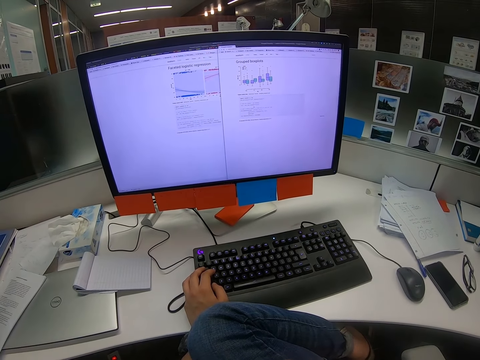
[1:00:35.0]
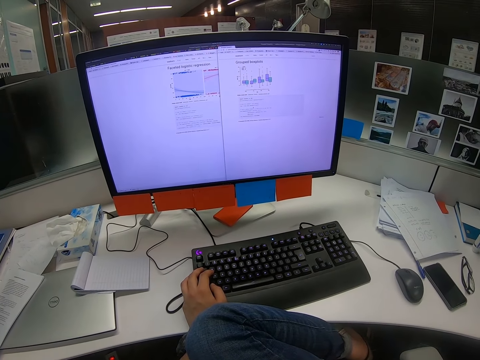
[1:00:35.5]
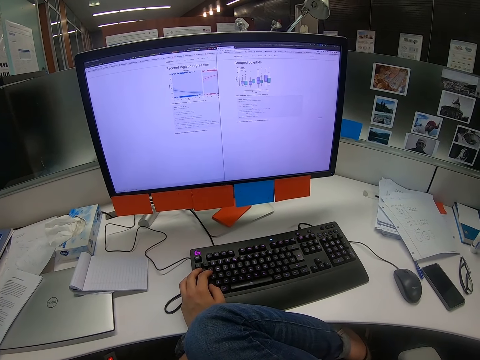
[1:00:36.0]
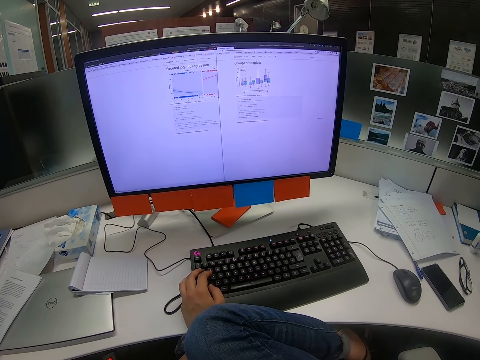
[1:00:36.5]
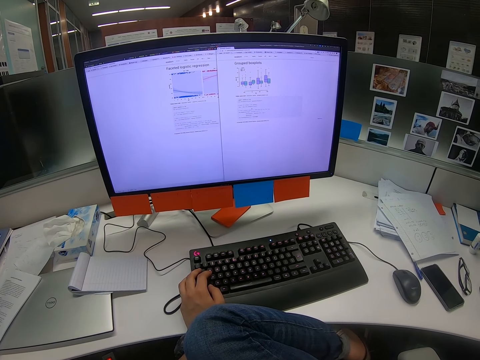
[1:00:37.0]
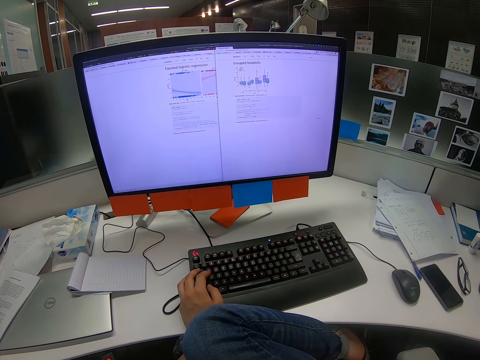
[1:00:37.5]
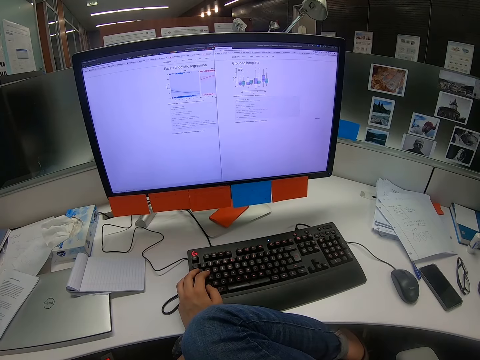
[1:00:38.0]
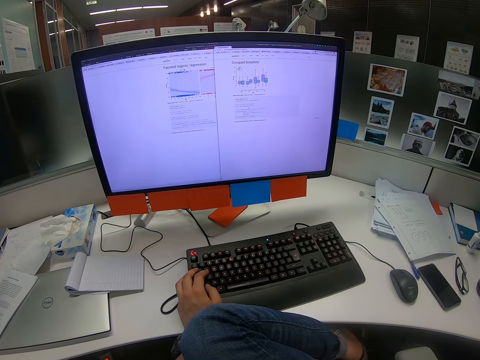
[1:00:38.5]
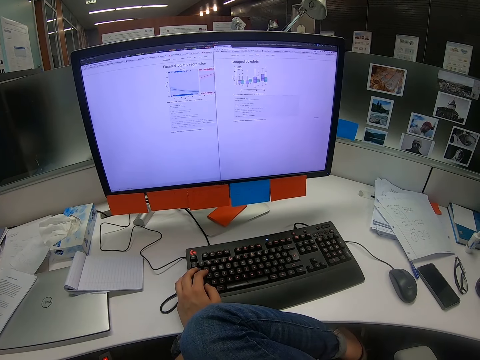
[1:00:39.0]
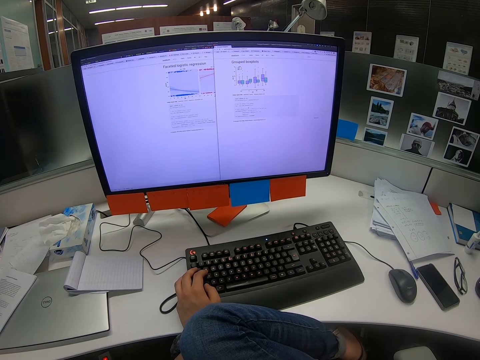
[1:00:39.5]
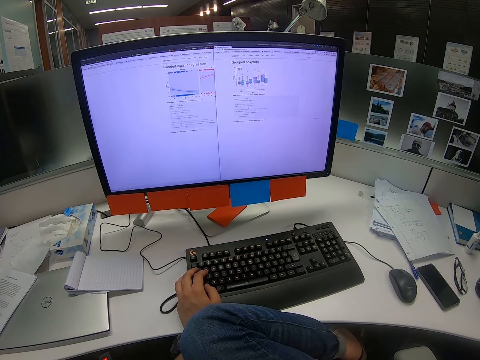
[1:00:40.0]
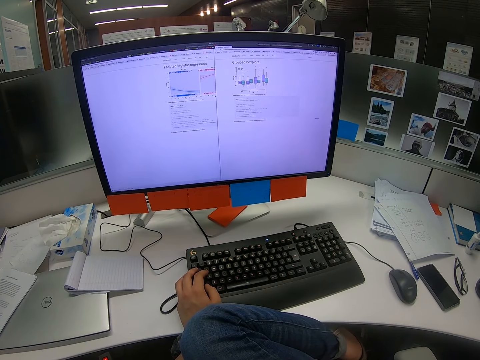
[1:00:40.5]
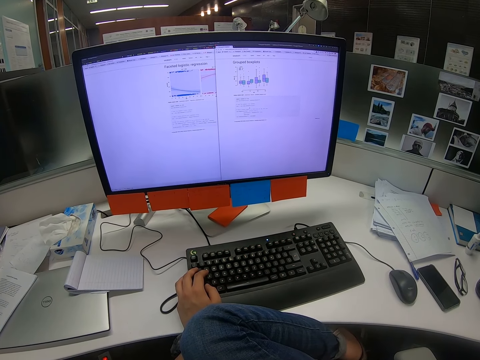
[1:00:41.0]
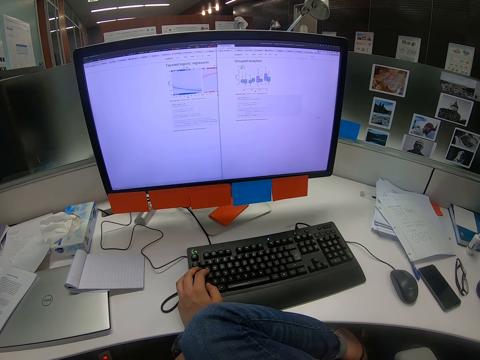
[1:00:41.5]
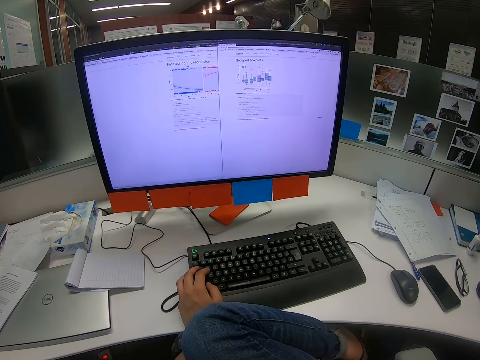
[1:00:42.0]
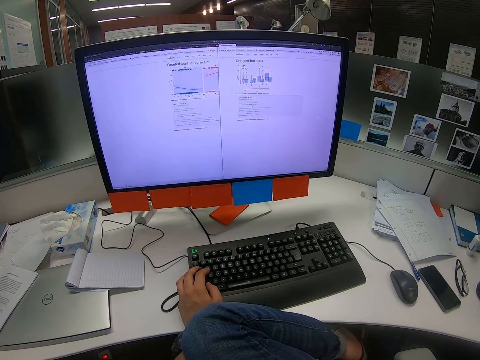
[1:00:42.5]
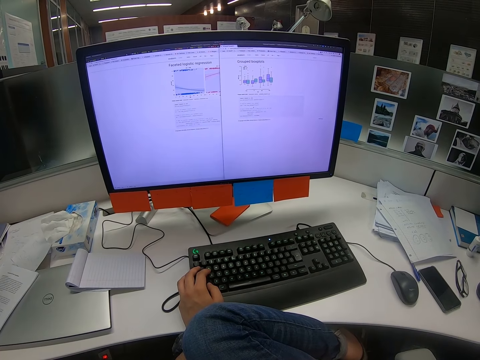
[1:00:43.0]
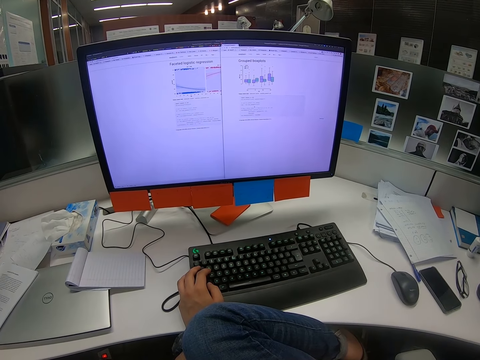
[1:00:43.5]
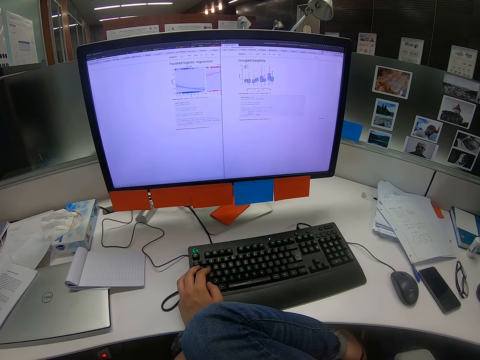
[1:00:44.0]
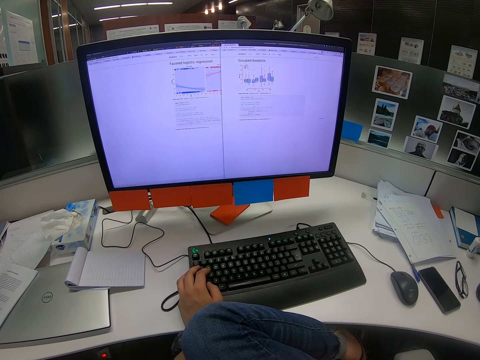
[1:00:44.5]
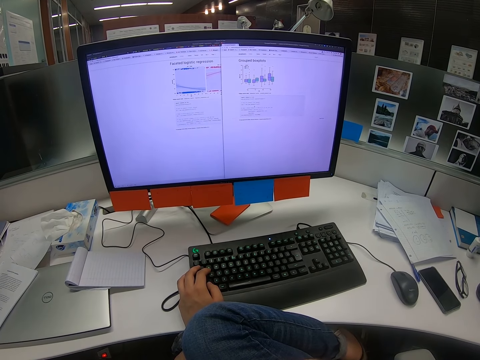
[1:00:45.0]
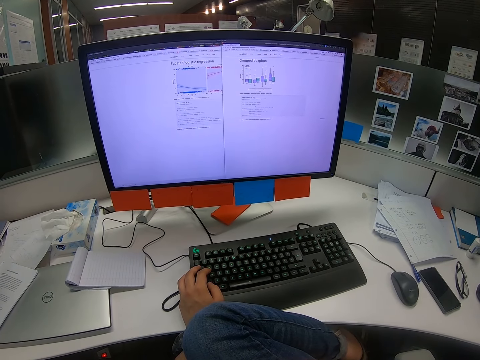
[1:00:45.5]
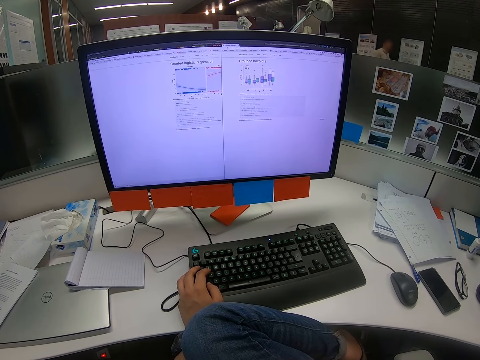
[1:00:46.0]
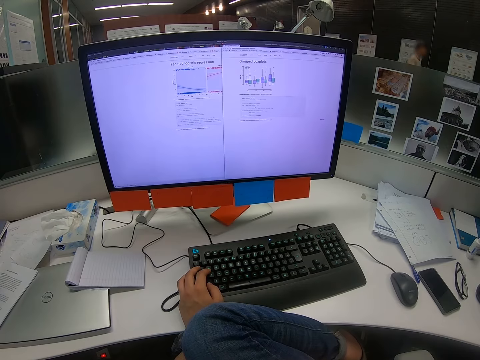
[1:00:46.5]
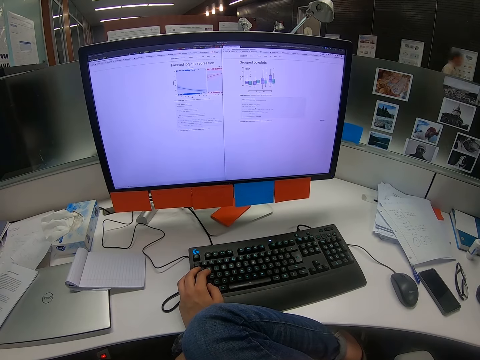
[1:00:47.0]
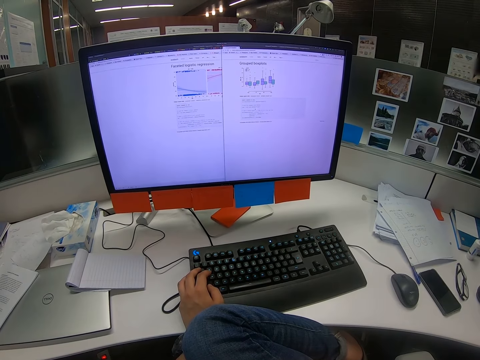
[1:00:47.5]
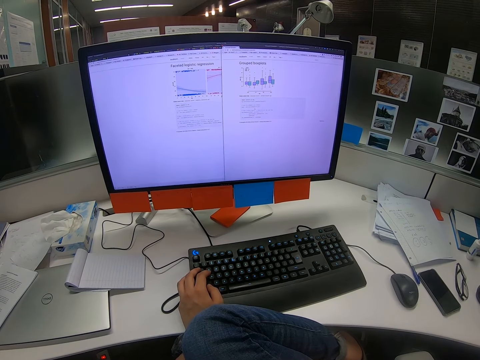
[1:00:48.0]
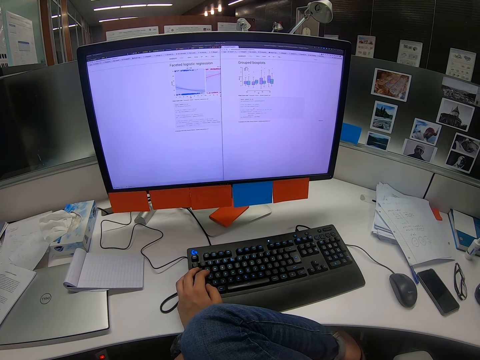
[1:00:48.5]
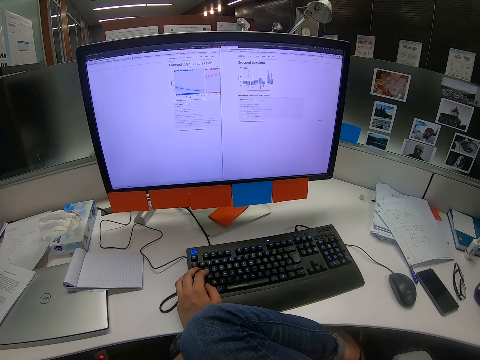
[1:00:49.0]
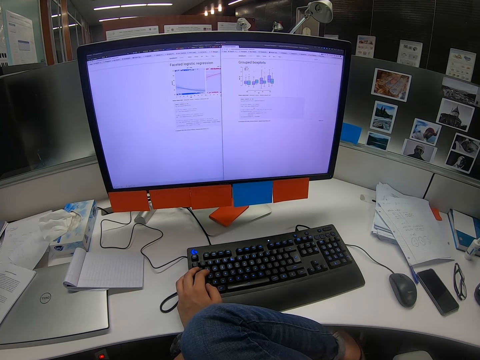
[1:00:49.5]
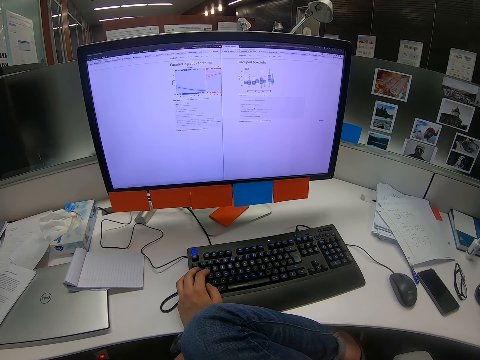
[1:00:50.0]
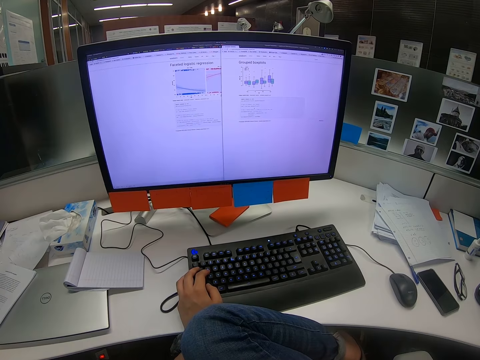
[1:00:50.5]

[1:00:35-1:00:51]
The camera wearer looks on the computer screen. A person passes on the other side.

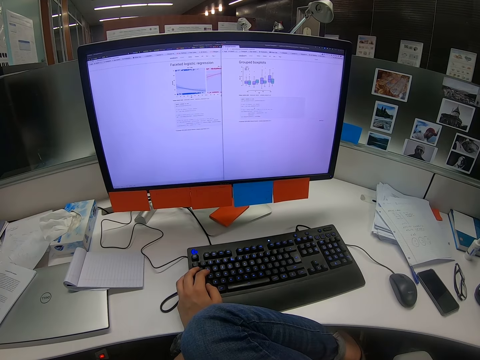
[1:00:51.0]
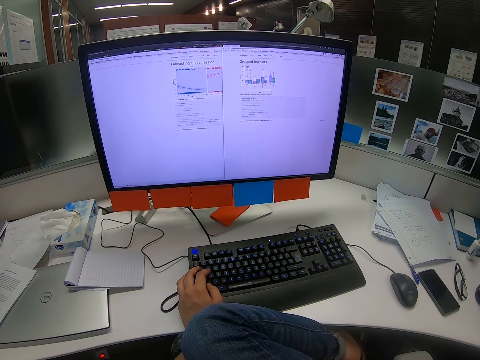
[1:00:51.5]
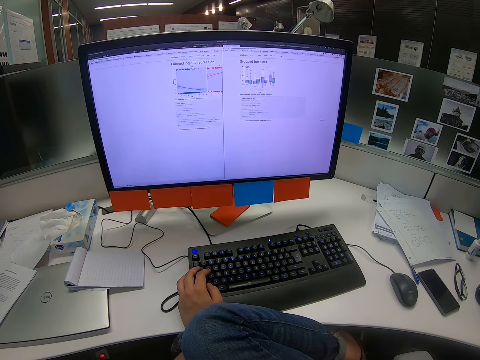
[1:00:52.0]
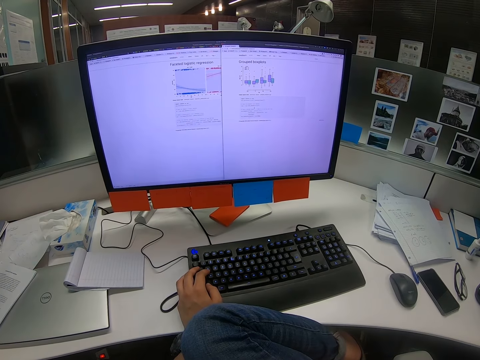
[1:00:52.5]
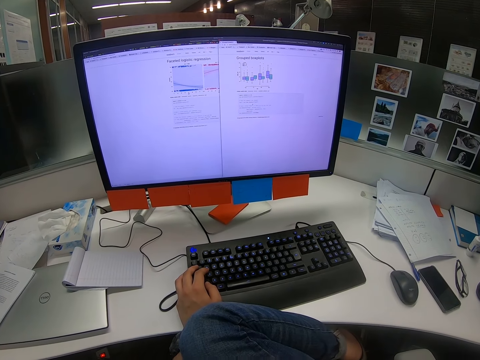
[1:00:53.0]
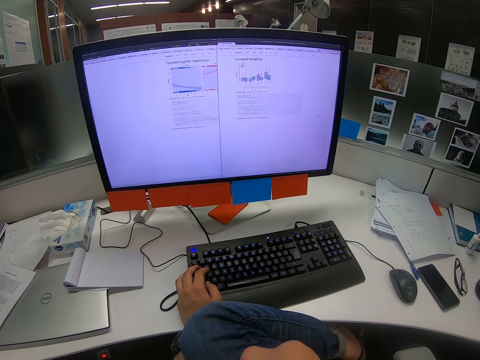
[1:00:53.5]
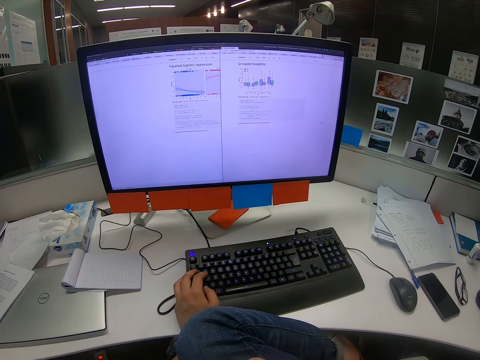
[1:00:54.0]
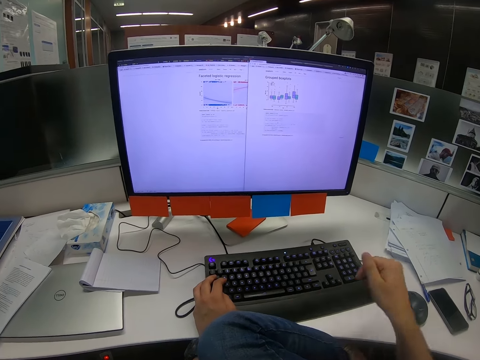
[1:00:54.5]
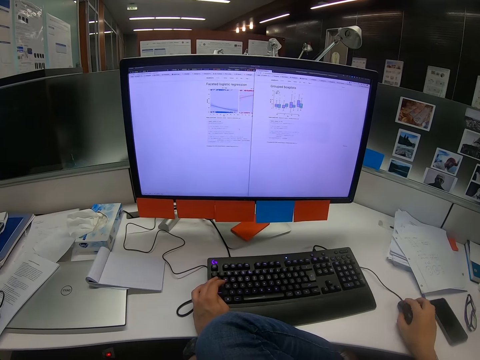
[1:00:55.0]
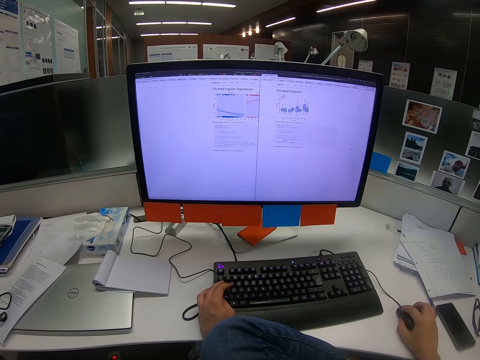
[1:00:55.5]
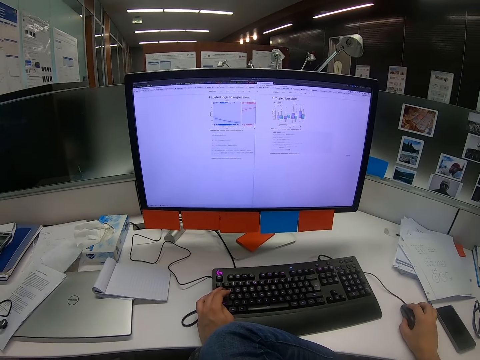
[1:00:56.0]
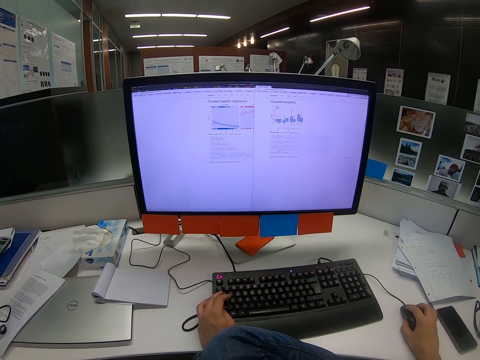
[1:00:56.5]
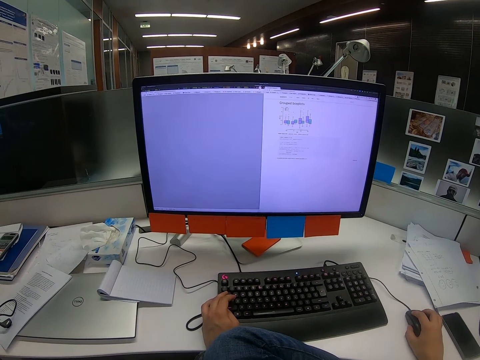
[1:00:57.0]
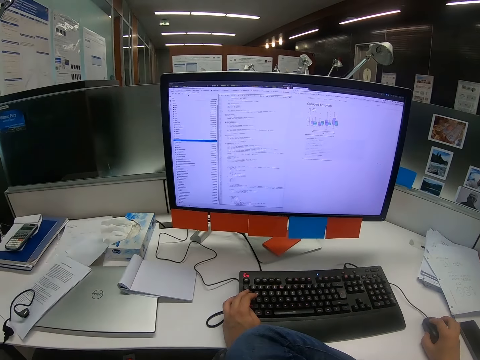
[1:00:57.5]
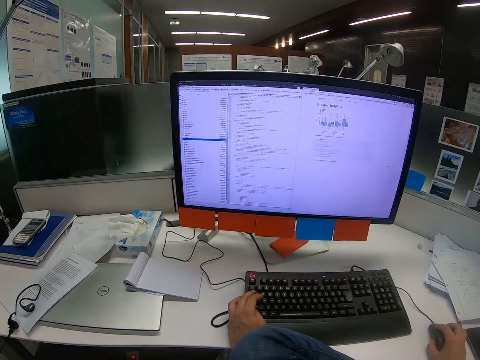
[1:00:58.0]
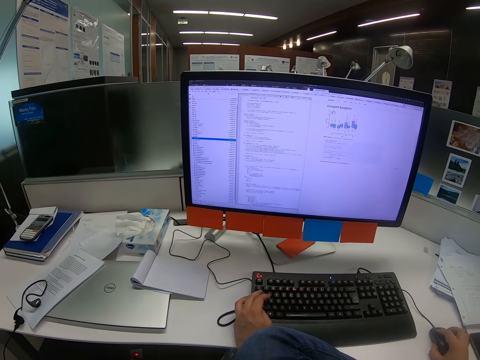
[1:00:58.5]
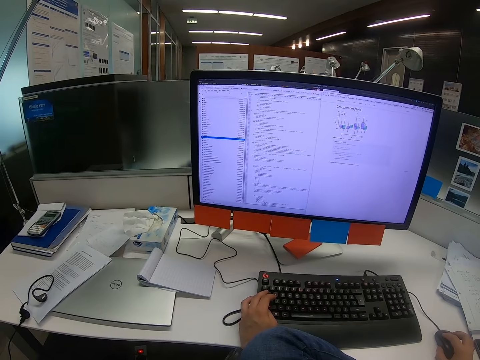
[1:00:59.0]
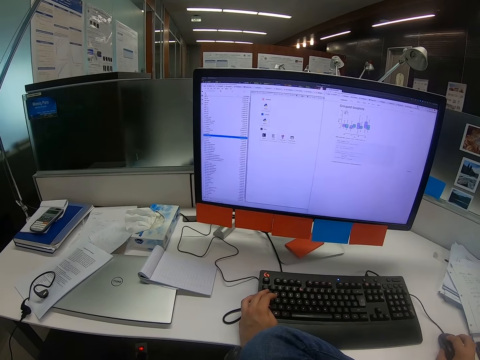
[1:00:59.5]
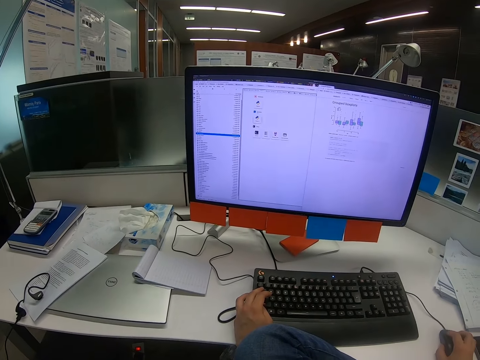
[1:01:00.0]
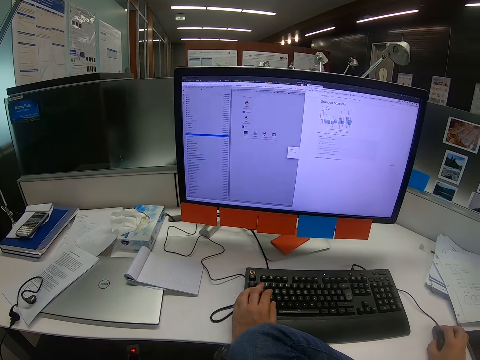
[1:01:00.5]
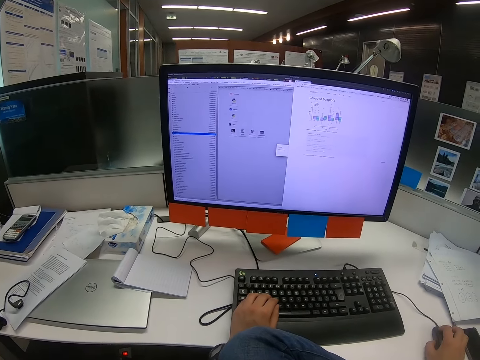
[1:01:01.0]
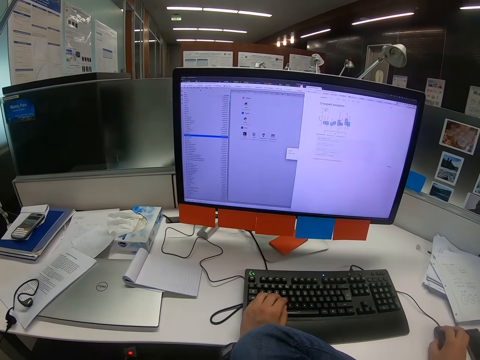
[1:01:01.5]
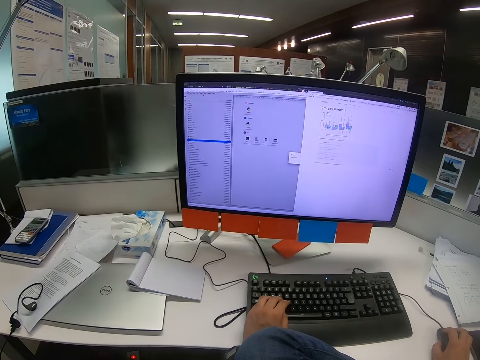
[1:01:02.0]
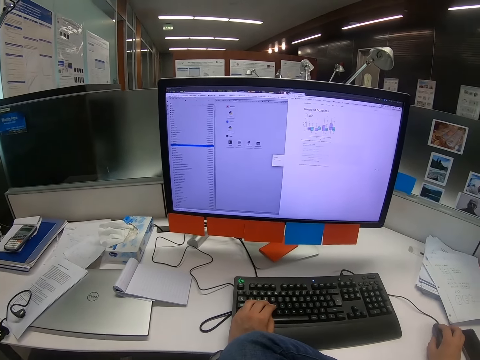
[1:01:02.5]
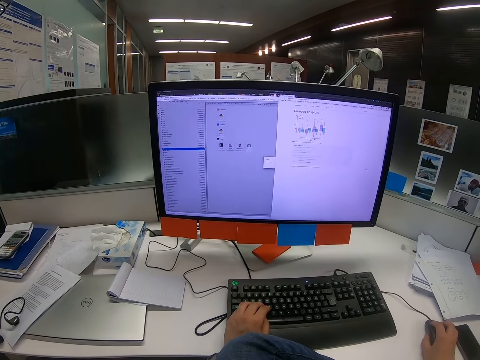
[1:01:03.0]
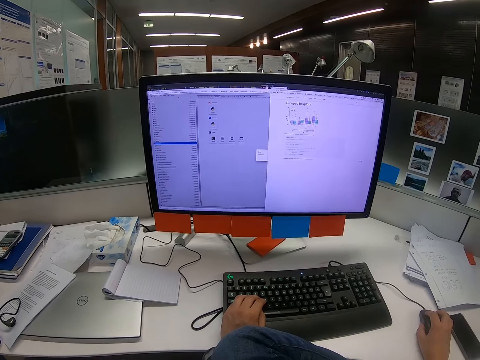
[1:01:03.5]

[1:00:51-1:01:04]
The camera wearer reads on the computer. They scroll on the computer with the mouse. They put a hand on the mouse. They click on the mouse. They click on the keyboard.
